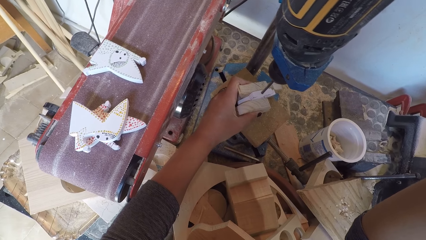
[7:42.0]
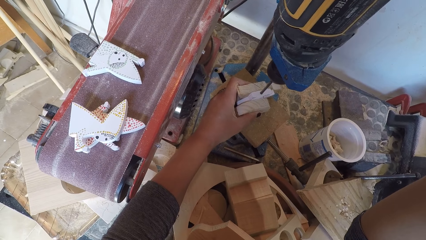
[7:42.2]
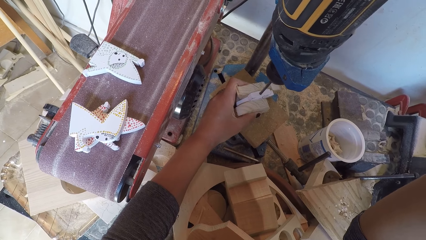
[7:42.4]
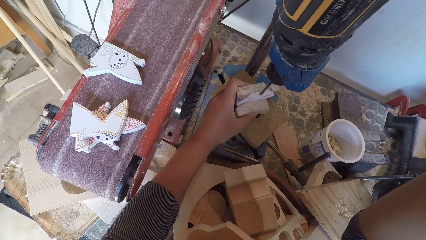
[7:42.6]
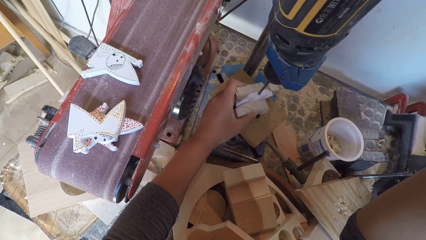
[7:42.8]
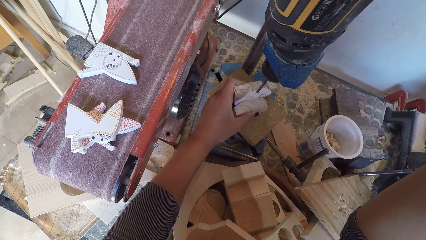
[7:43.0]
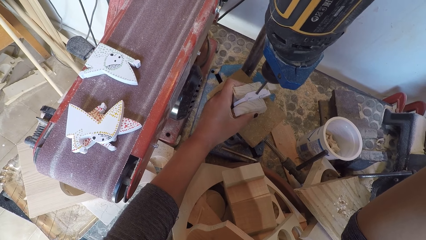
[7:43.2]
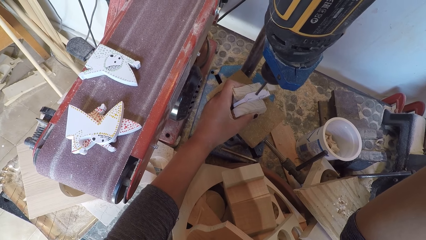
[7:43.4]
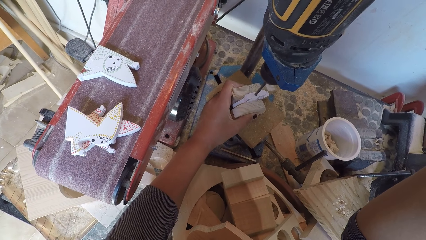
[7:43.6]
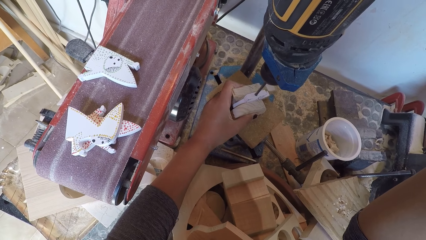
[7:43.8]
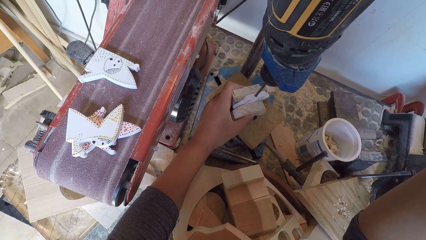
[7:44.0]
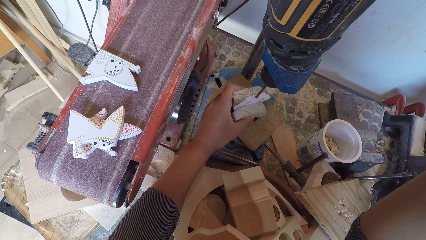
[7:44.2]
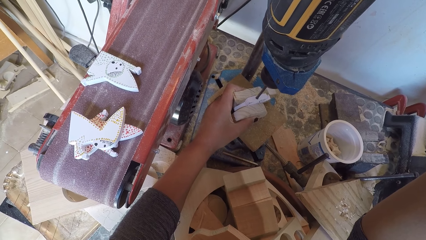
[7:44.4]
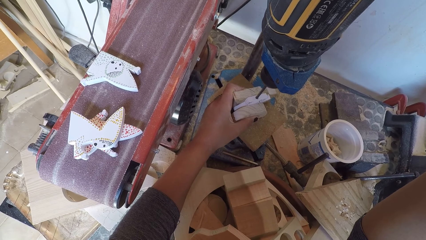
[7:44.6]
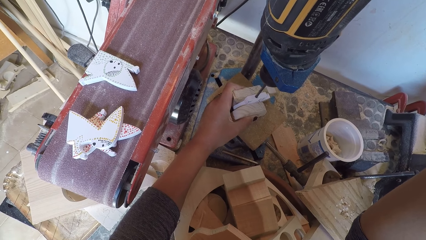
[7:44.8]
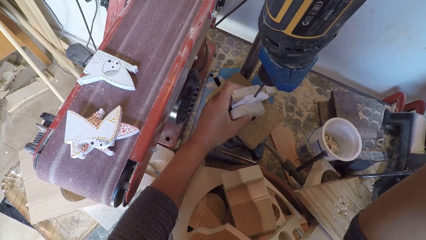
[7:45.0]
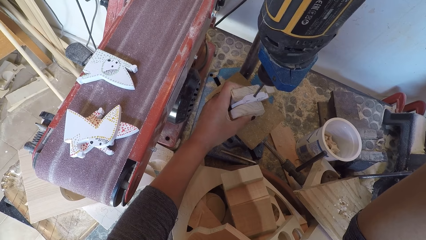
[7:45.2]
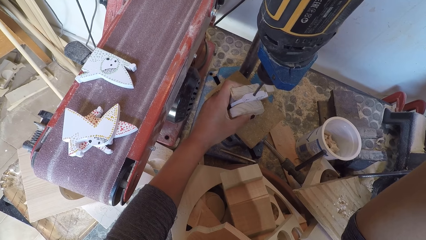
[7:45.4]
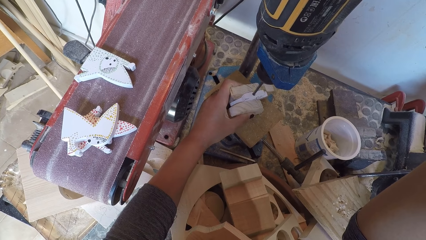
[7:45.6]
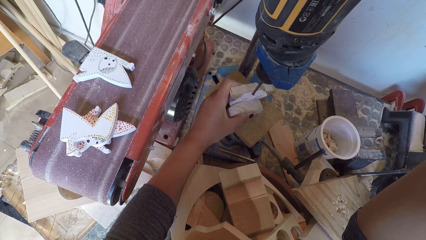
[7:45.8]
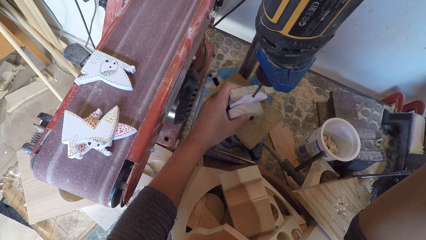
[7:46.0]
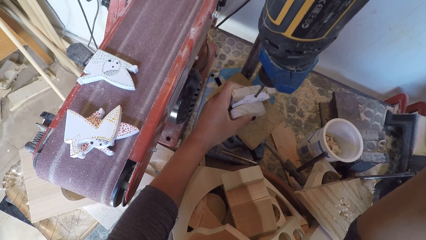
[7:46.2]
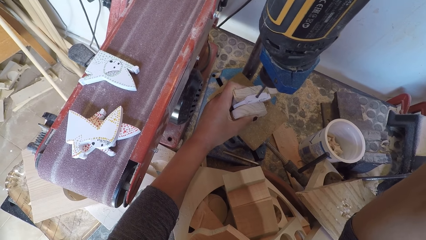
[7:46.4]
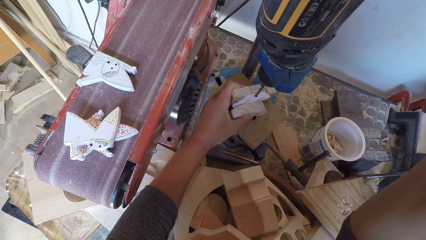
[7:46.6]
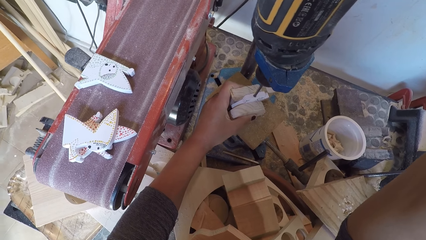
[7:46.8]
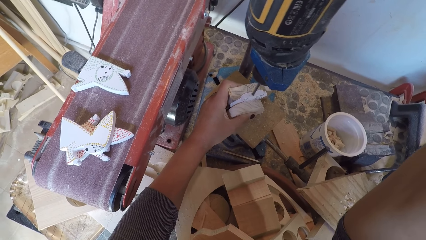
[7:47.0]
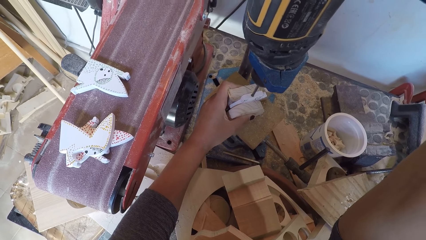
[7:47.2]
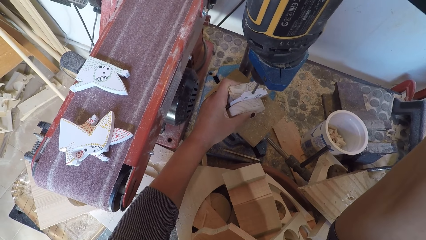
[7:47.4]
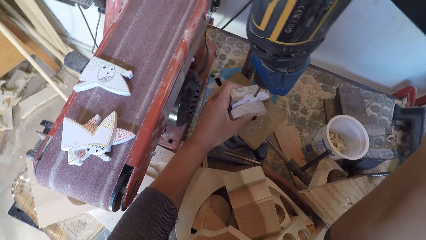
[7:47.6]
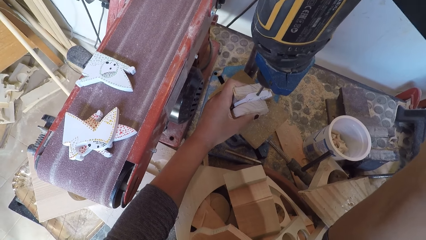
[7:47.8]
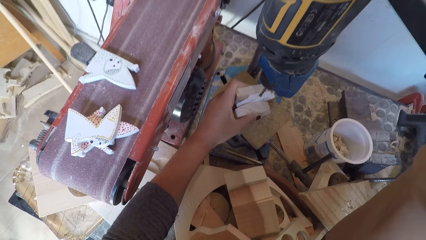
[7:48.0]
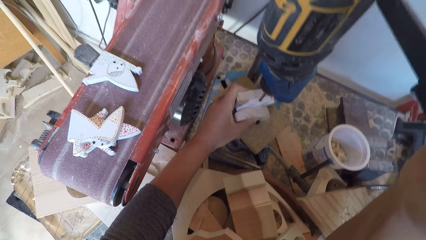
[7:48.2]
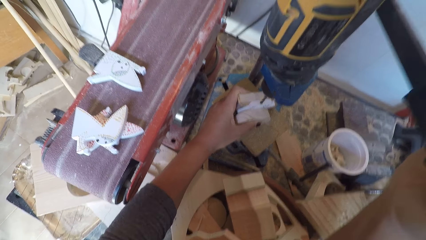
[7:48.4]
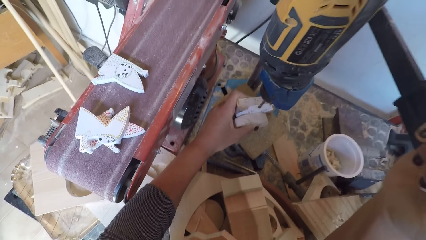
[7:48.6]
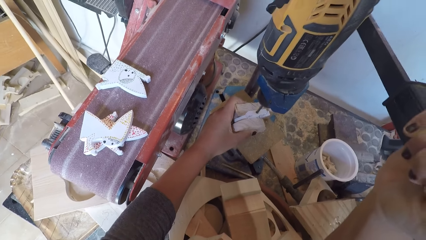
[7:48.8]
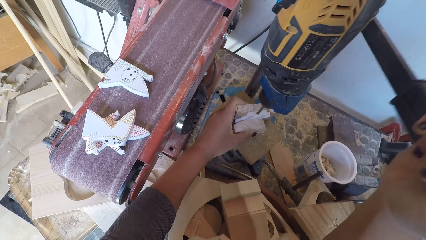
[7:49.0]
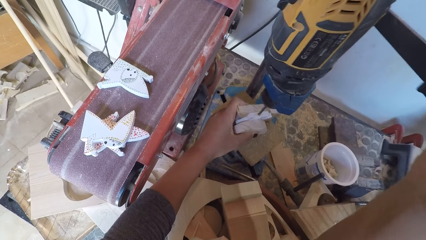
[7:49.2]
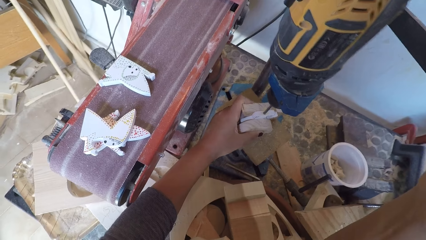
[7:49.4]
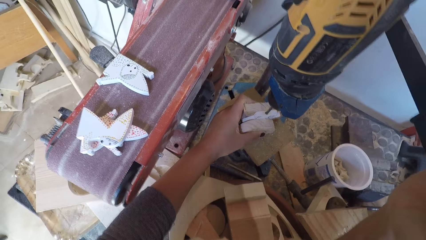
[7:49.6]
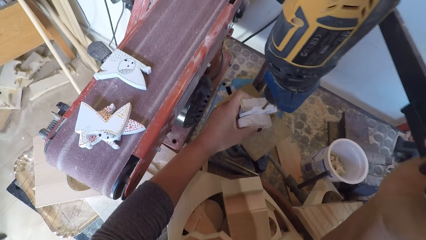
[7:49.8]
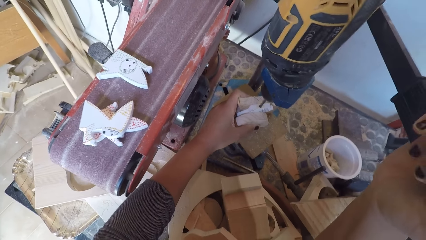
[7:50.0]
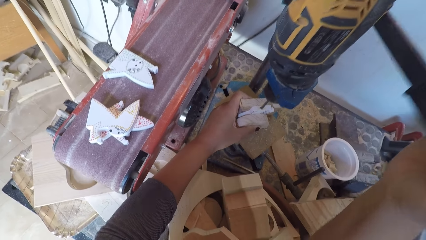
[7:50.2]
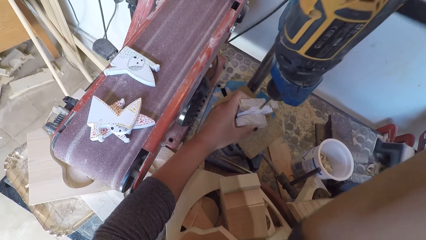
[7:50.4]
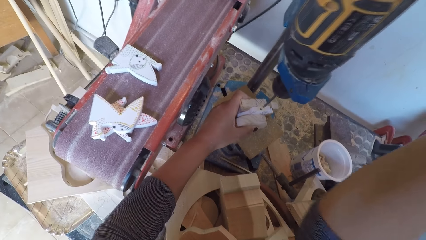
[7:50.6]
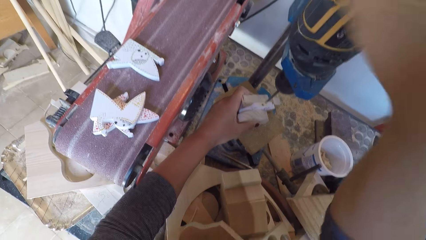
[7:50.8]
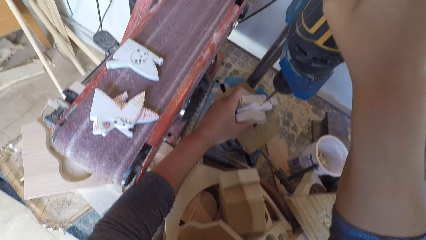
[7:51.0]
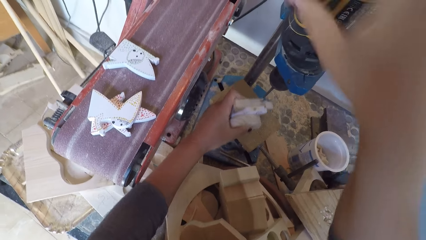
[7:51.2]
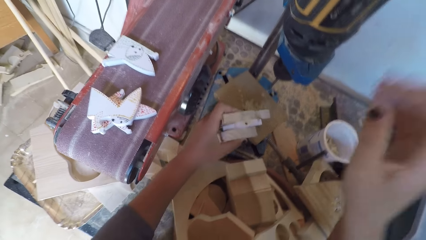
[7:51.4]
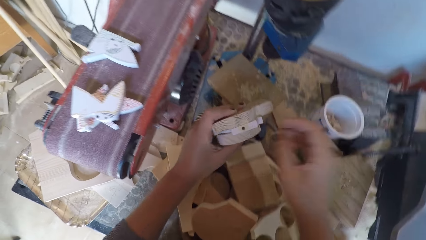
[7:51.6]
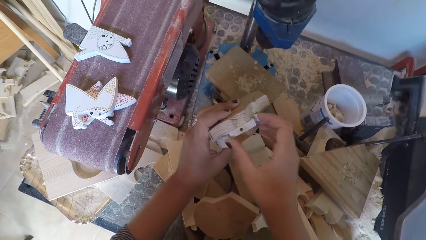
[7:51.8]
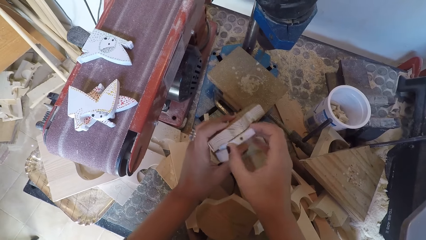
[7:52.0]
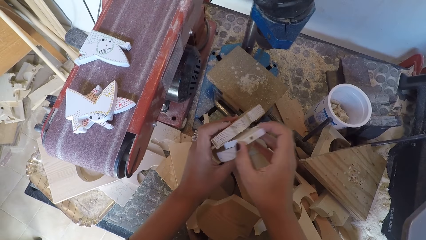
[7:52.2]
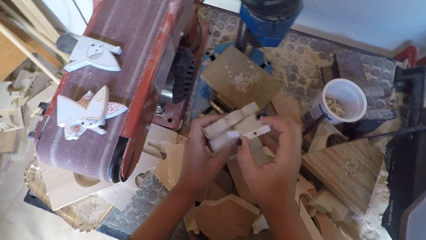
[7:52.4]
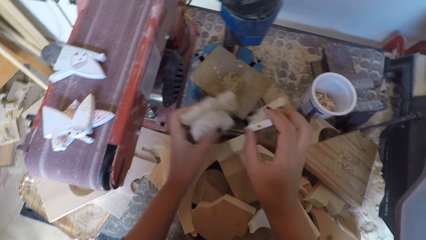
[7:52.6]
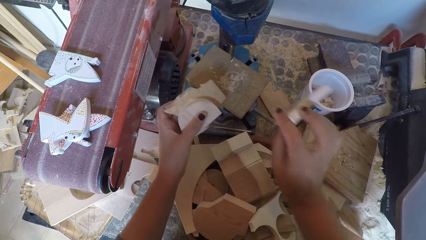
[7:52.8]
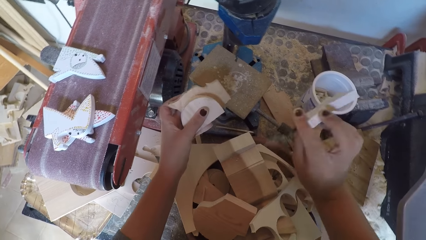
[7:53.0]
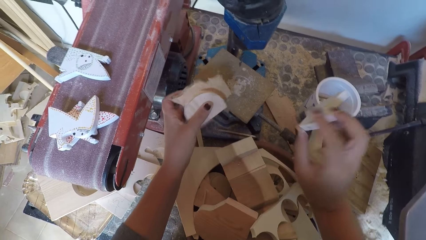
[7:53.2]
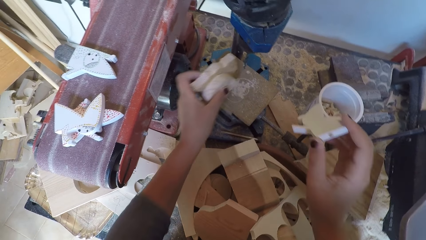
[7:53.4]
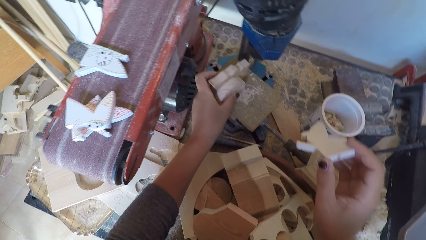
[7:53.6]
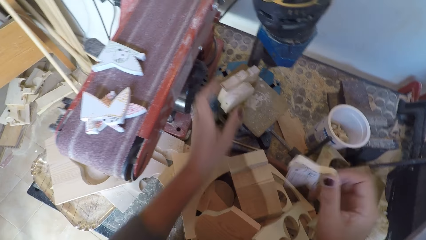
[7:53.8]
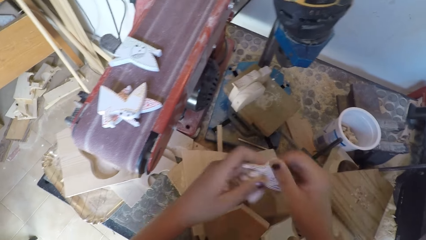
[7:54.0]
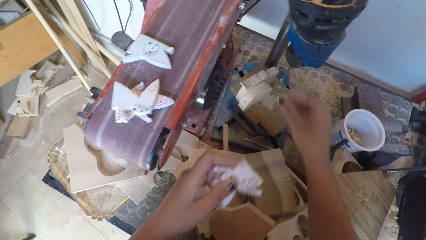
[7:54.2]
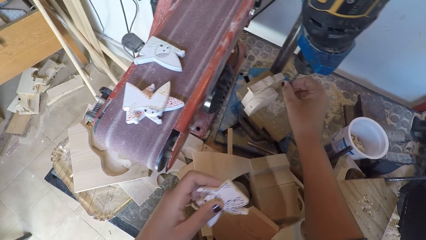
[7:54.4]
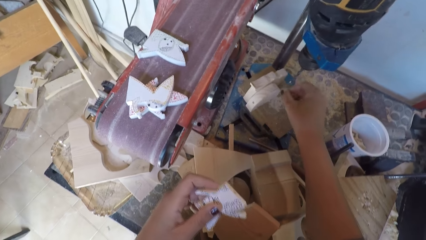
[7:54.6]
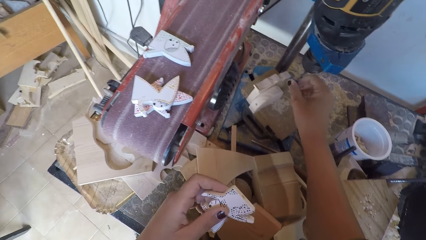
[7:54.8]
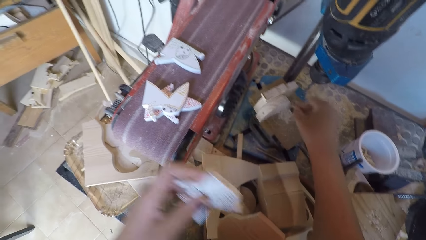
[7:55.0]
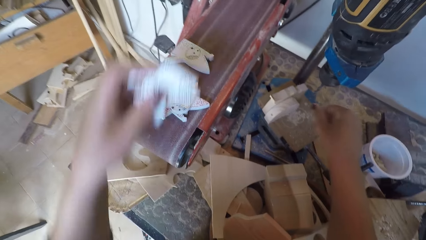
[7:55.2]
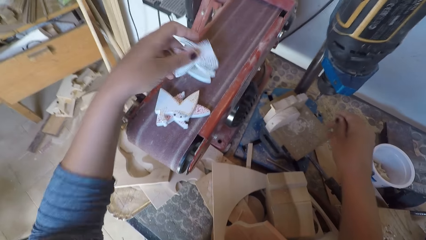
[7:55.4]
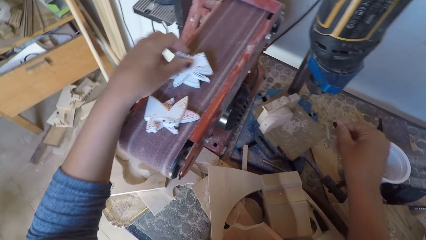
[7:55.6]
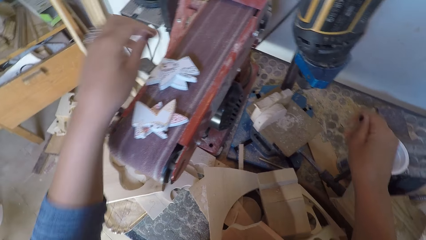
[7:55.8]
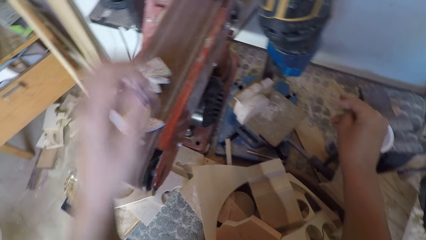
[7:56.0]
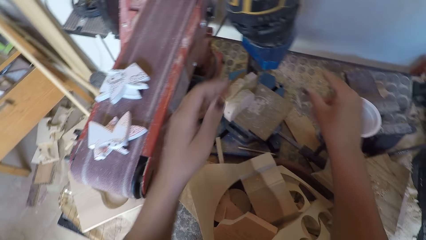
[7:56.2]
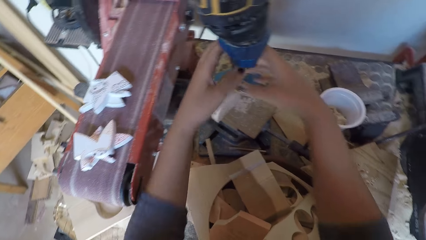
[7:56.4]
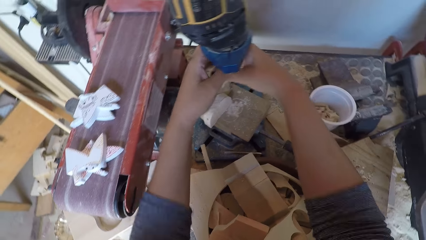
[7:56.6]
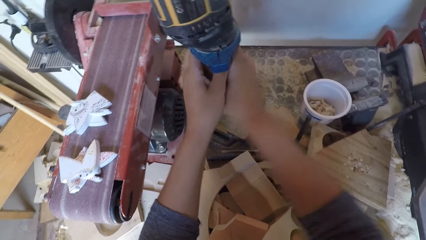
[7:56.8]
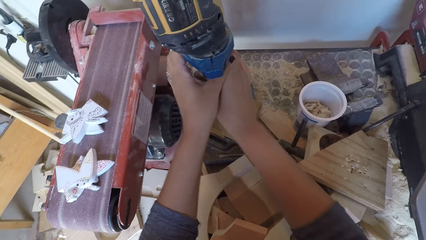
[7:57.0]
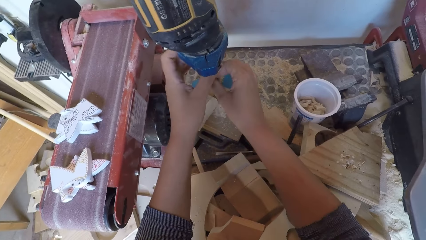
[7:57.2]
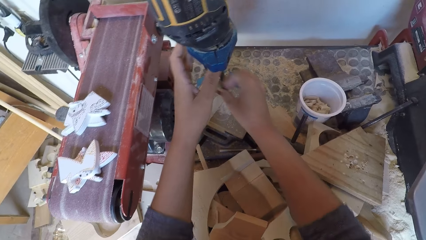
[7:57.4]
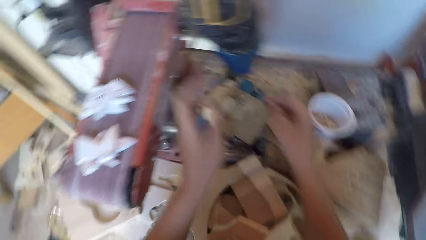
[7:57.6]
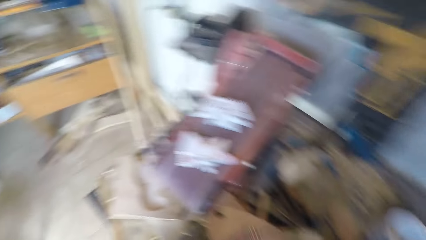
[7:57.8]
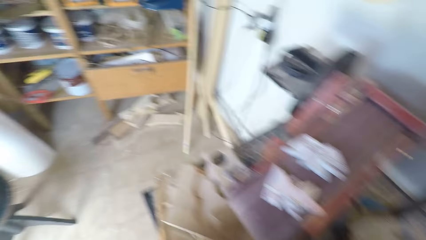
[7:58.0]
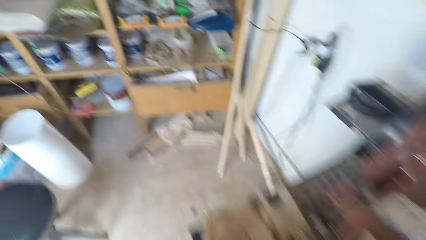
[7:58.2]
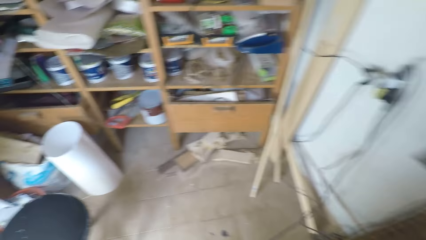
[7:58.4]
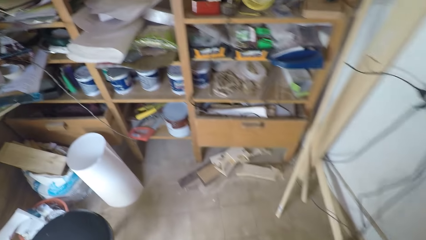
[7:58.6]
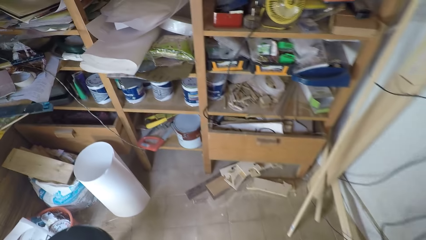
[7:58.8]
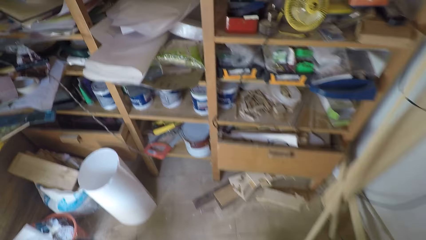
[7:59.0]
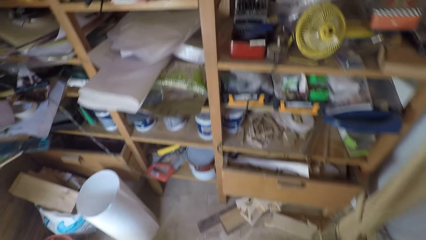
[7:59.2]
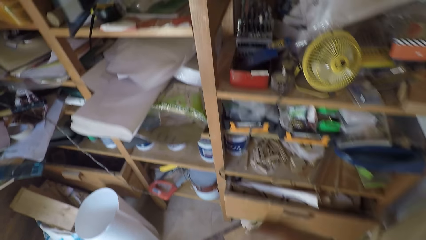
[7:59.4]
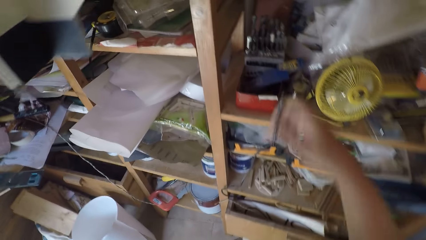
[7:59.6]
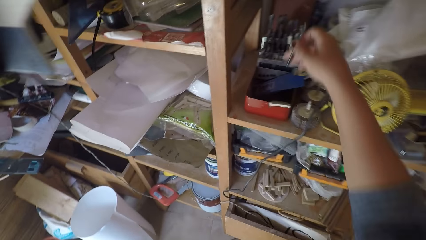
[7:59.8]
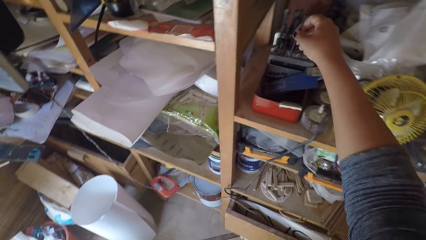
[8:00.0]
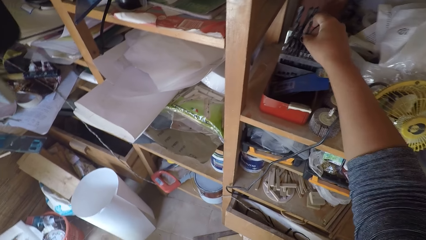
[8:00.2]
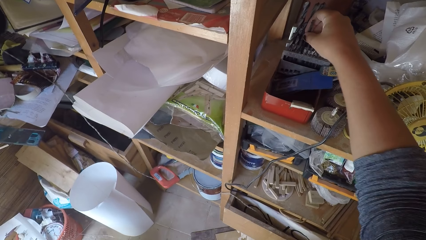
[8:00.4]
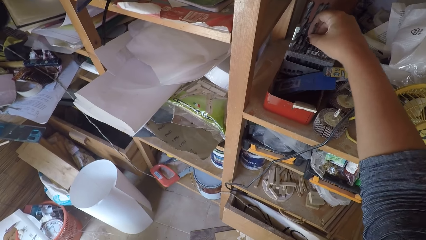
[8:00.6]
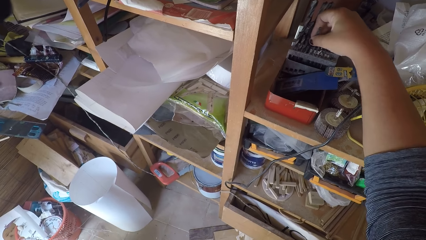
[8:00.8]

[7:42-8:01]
The camera wearer drills the piece of wood. They switch off the drill machine. They hold the pieces of wood, remove the piece of wood on the arrangement, and put the pieces of wood under the drill. They touch the drill bits. They clean the drill bit. They put the piece of wood on the sandpaper. They unscrew the drill bits. They rotate the drill bit. They turn around and walk around. They drop the drill bits in their box.
